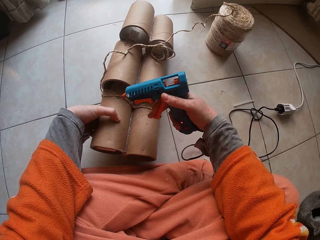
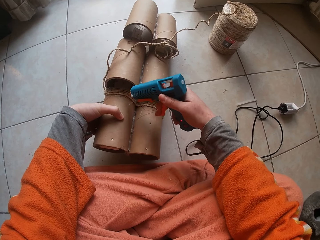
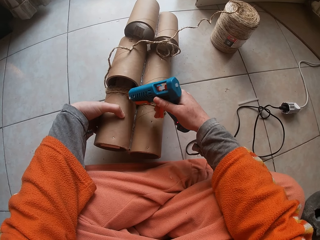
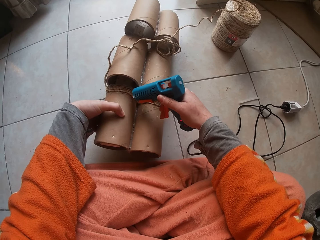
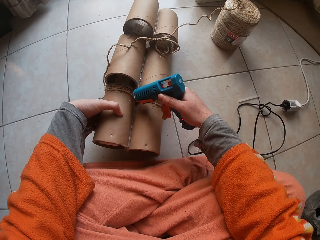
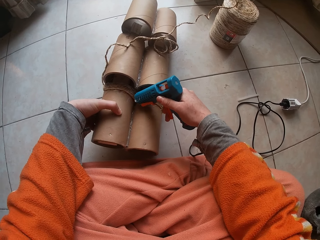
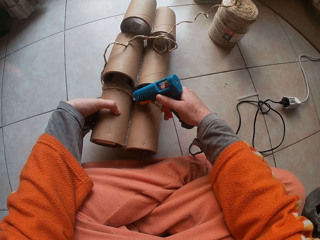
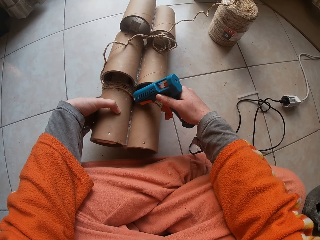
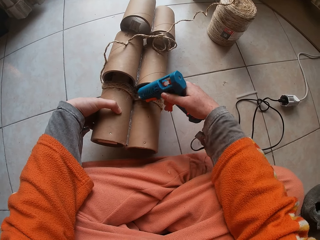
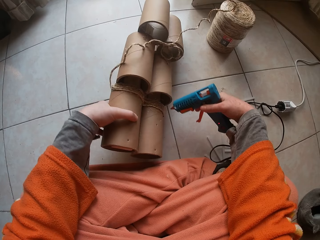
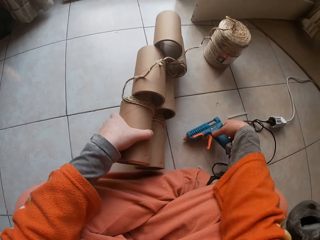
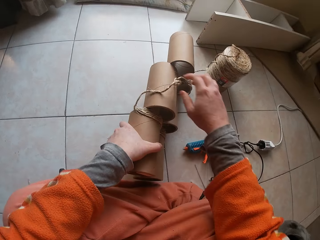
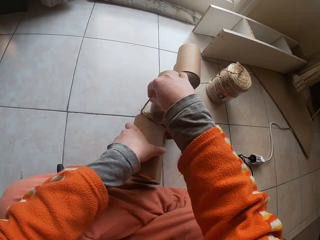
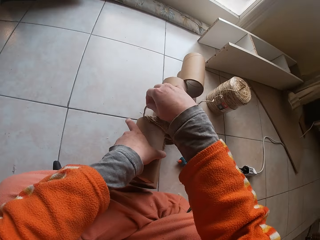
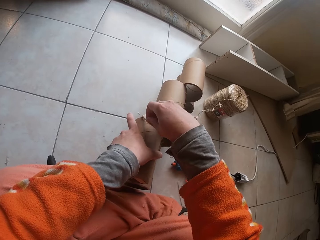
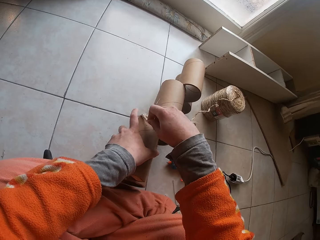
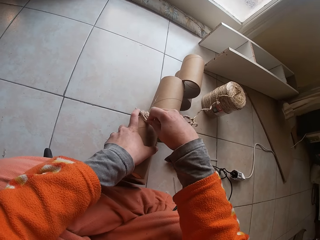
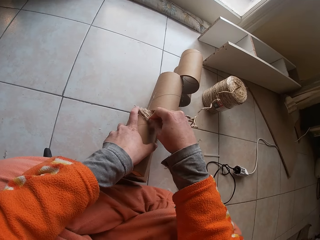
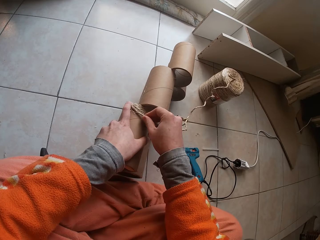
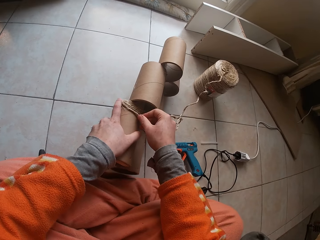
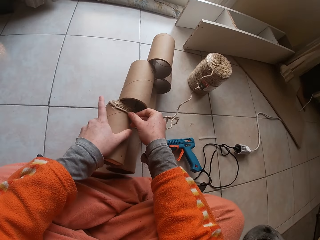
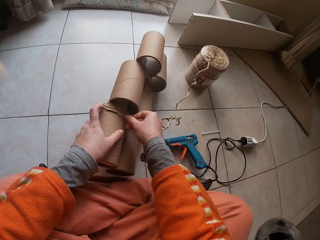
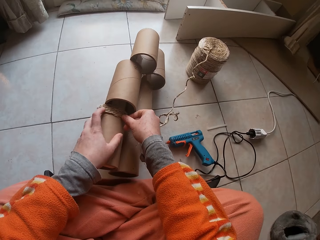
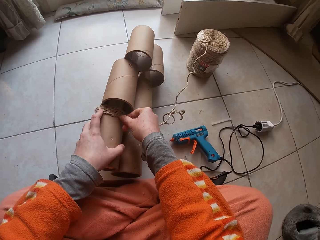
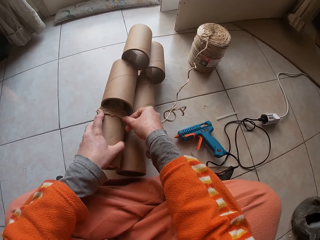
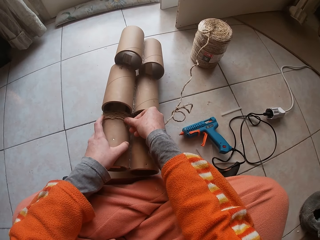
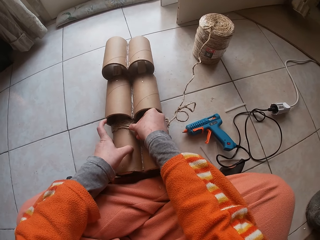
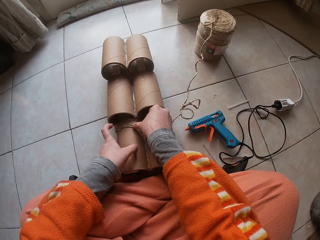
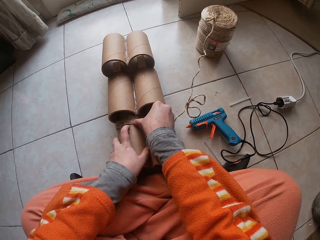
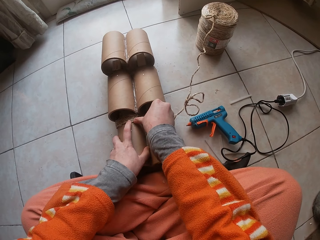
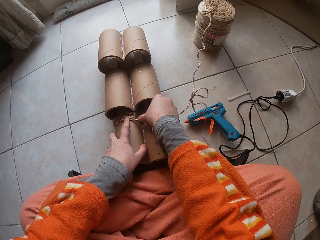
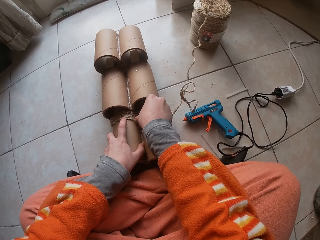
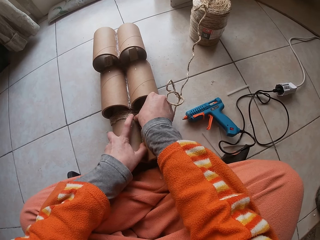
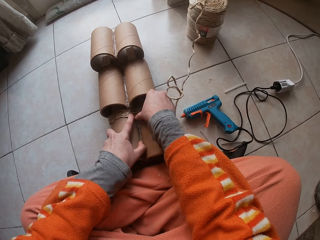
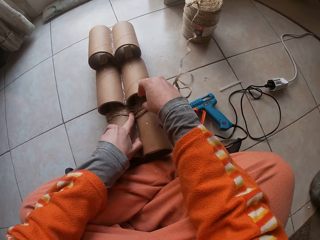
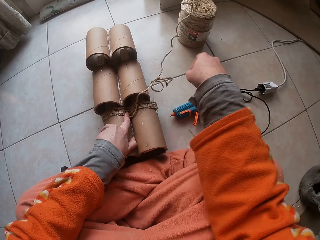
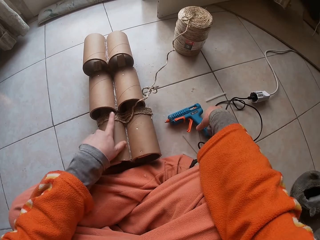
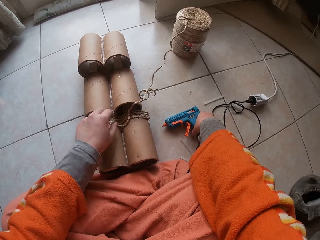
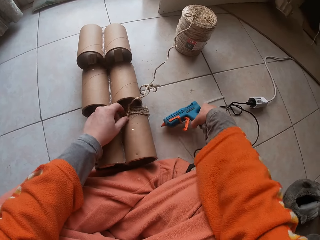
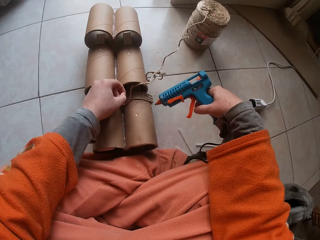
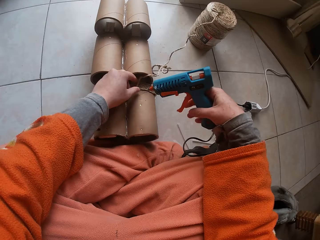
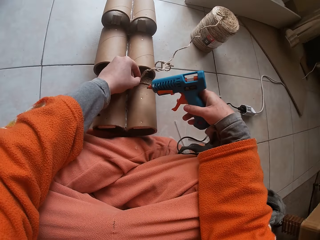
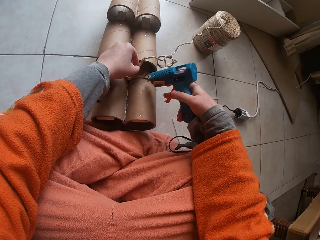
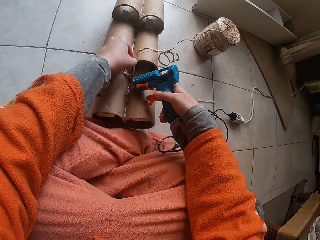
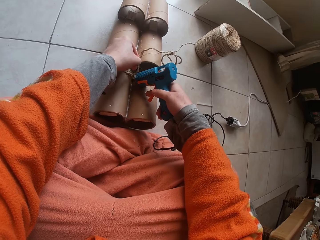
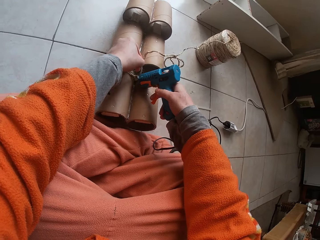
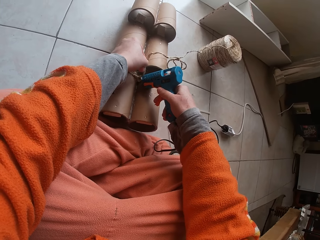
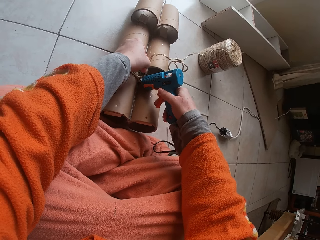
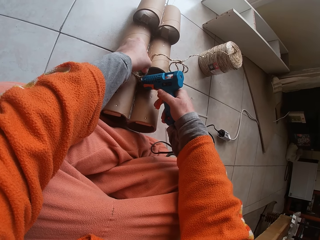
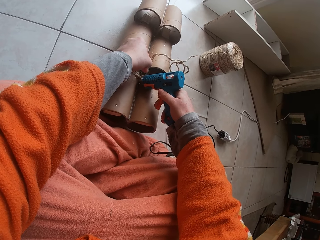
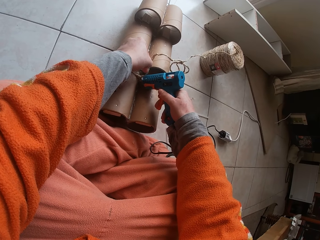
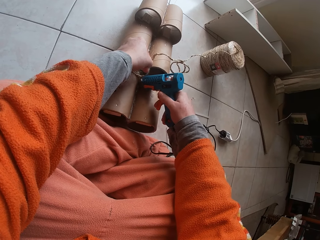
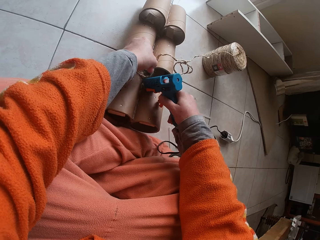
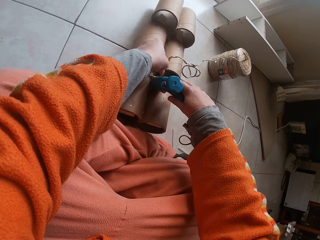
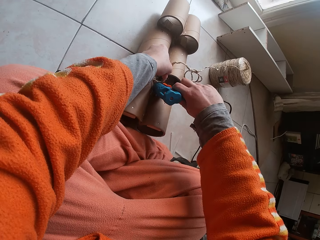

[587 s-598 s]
The camera wearer places the heating glue gun on the ground with his right hand. He glues the rope to the cardboard tube craft with his right hand. He rolls the rope on the paper. He picks up the heating glue gun with his right hand. He applies glue to the cardboard tube craft with the heating glue gun in his right hand.

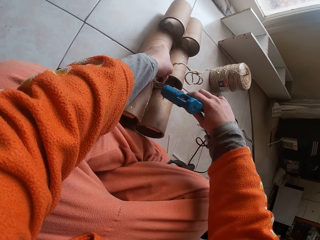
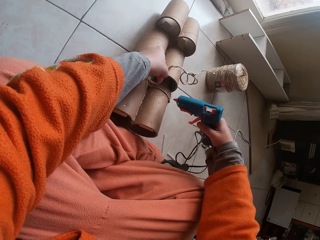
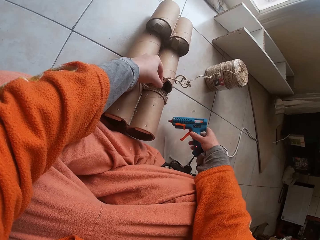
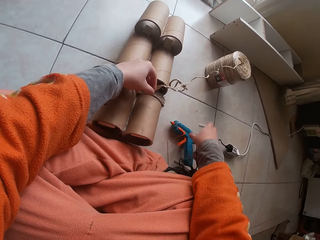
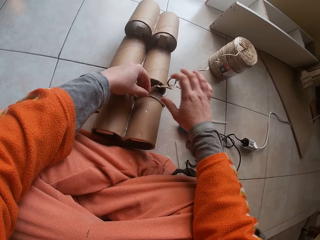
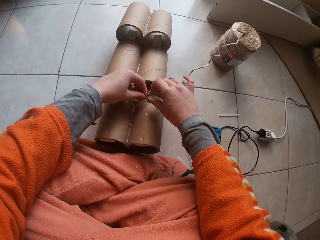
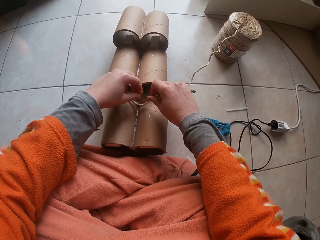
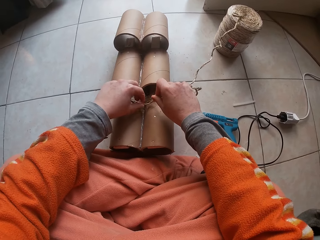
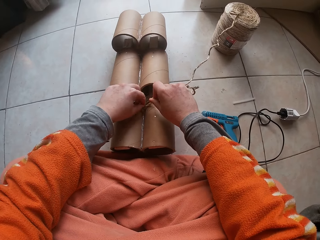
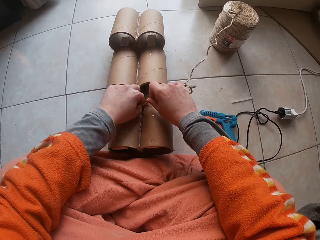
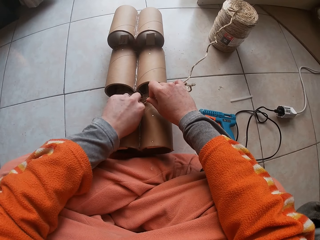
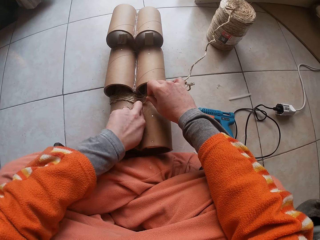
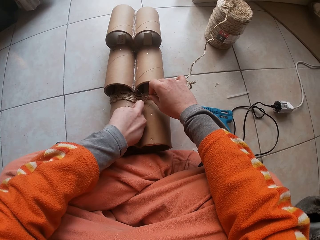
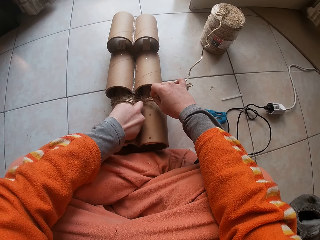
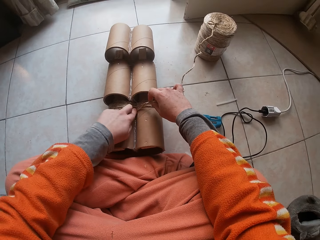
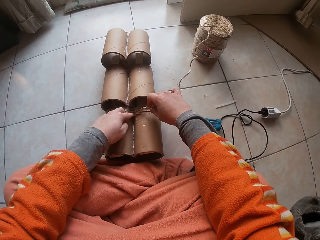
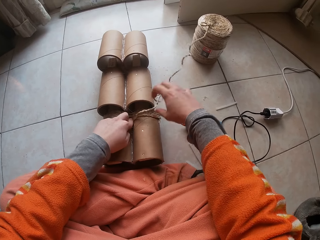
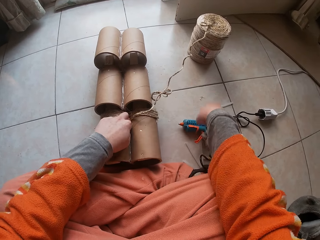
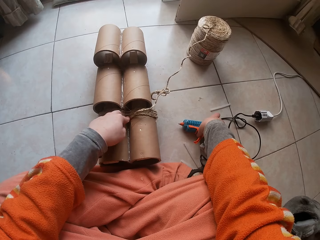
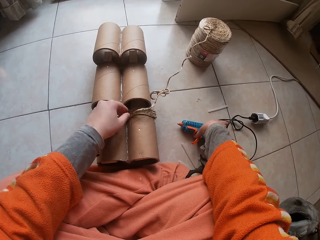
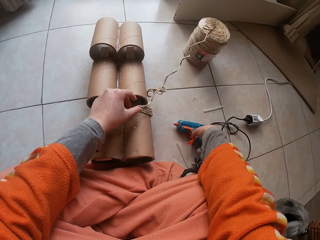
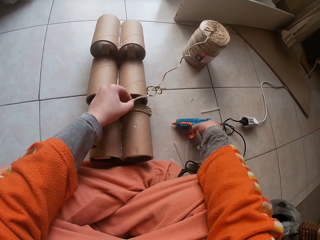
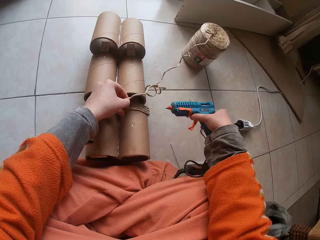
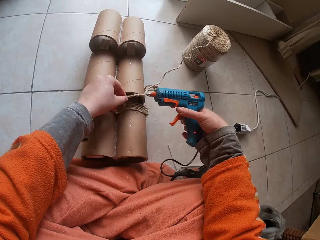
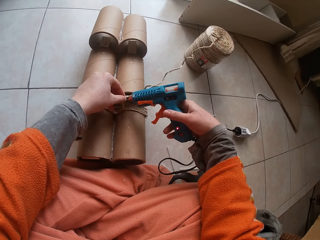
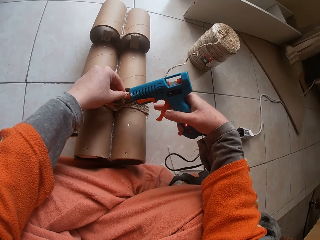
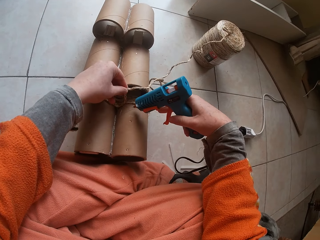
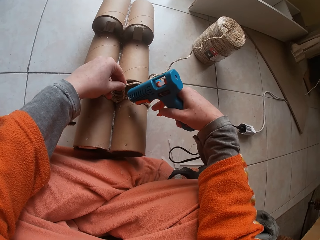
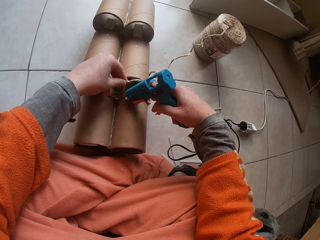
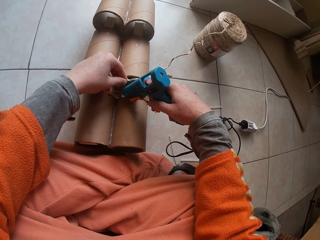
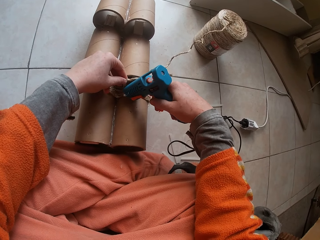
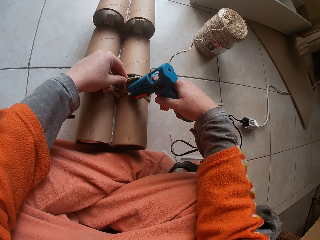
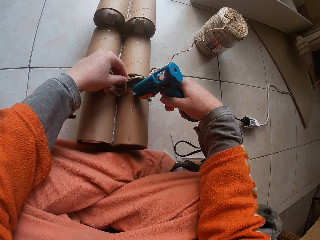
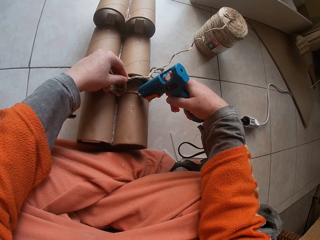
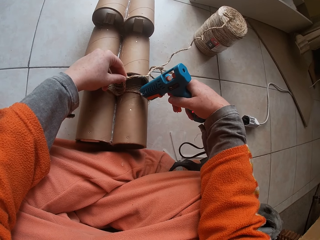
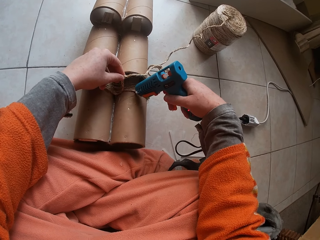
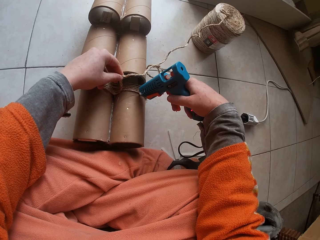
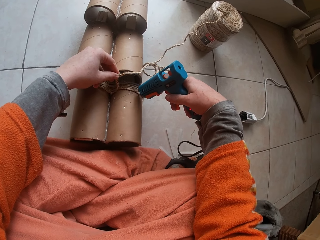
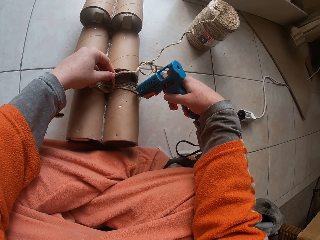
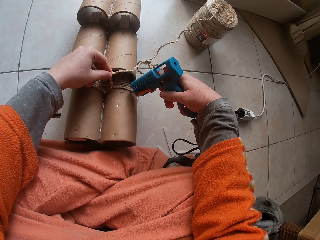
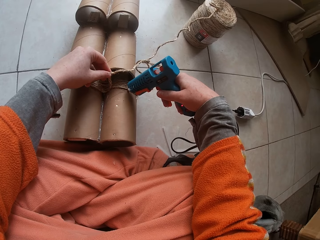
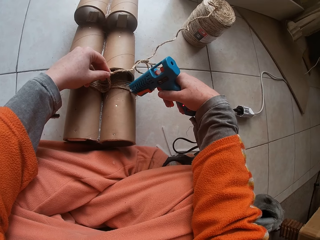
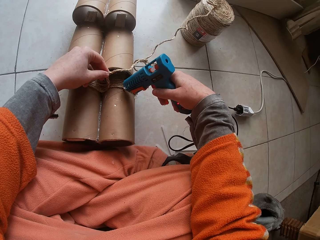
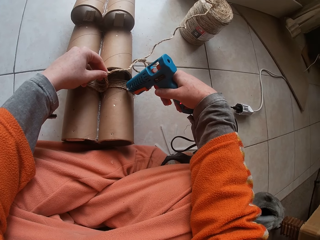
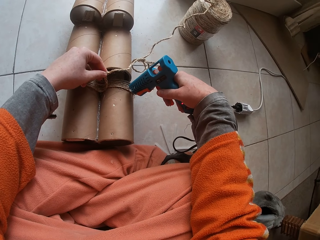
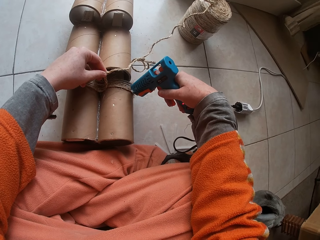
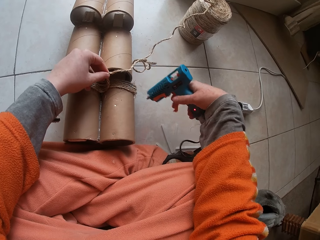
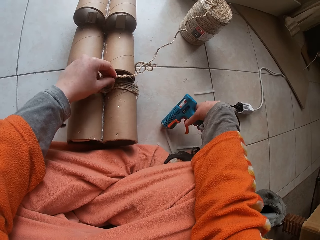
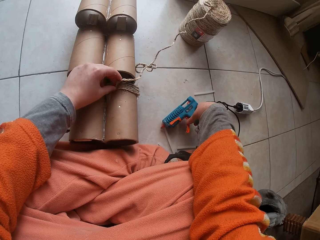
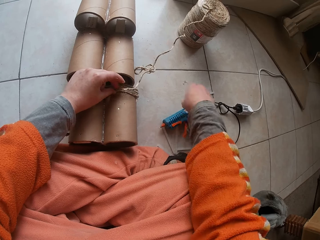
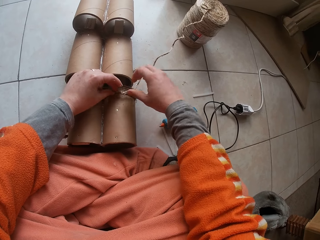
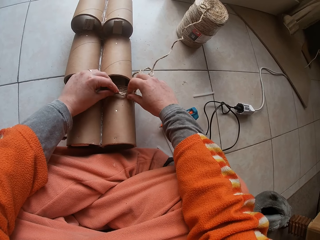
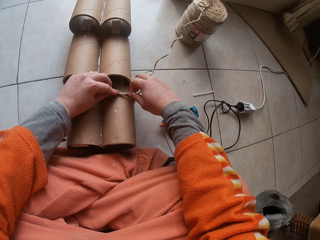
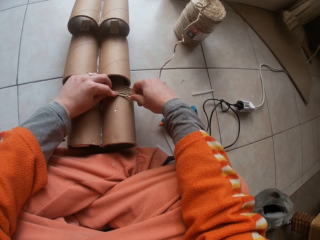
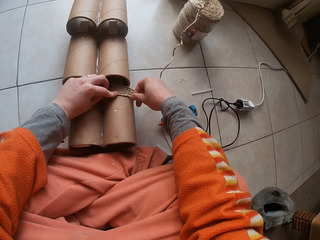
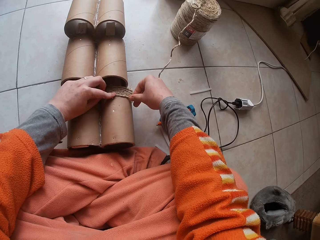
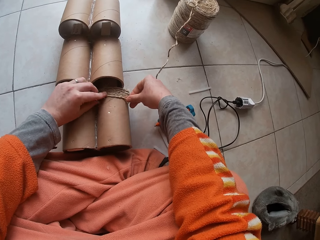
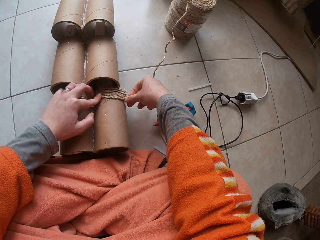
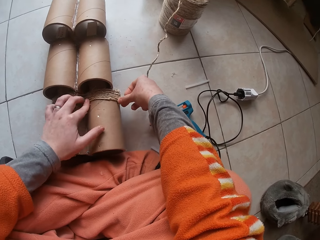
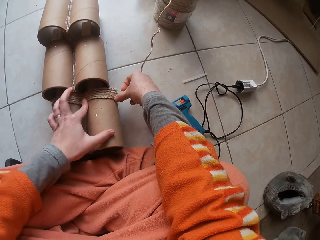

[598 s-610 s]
The camera wearer places the heating glue gun on the ground with his right hand. He glues the rope to the cardboard tube with both hands. He rolls the rope on the paper. He picks up the heating glue gun with his right hand. He applies glue on the cardboard tube craft with his right hand. He rolls the rope on the paper. He places the heating glue gun on the ground with his right hand. He glues the rope to the cardboard tube craft with both hands.
